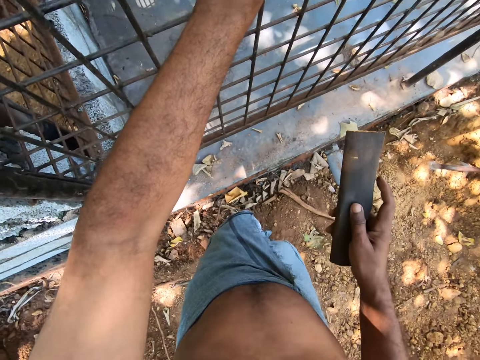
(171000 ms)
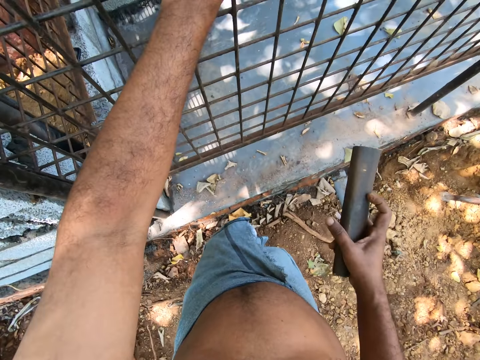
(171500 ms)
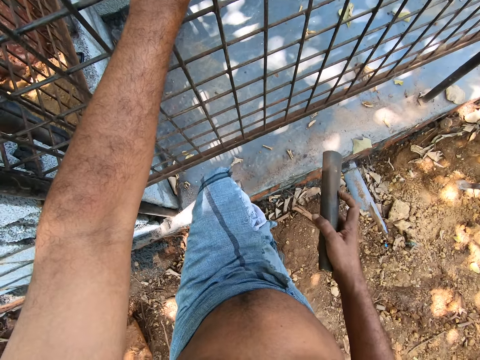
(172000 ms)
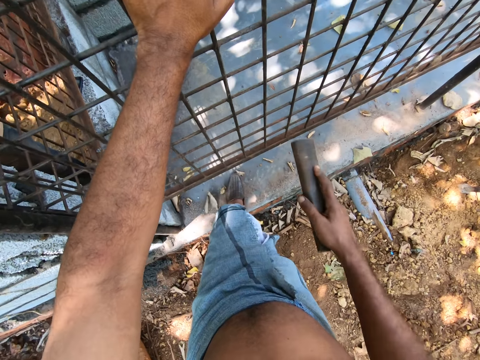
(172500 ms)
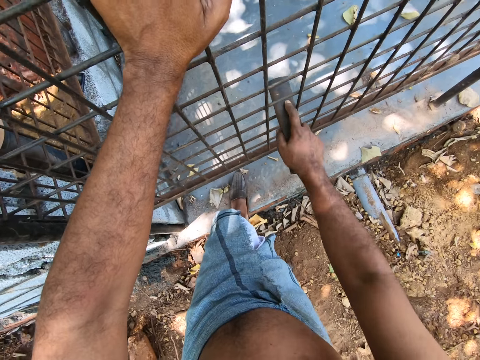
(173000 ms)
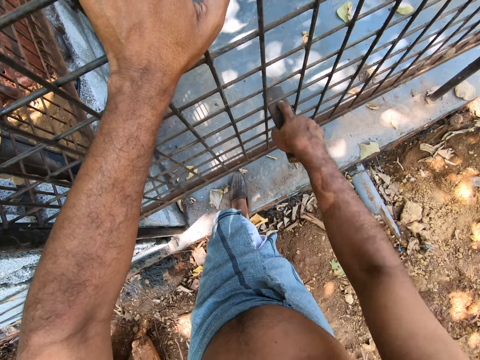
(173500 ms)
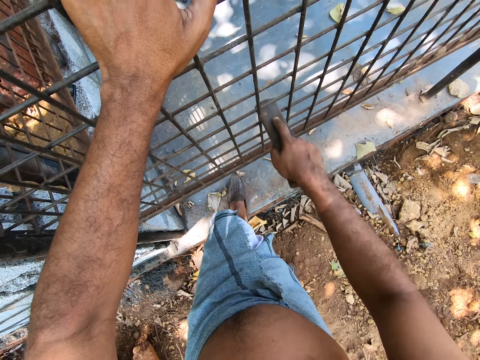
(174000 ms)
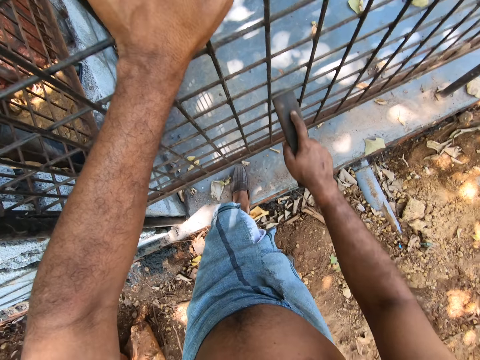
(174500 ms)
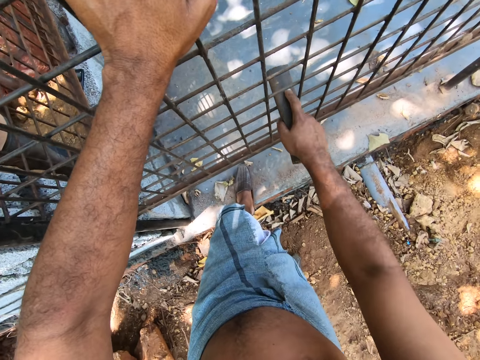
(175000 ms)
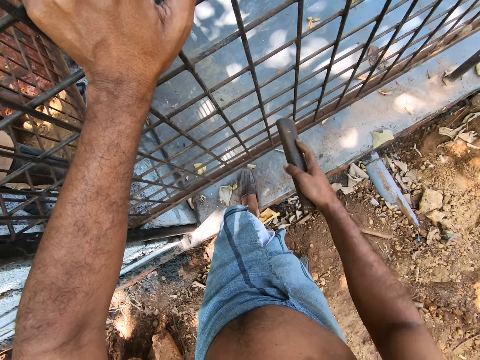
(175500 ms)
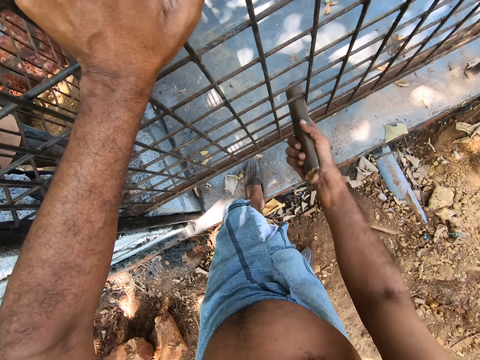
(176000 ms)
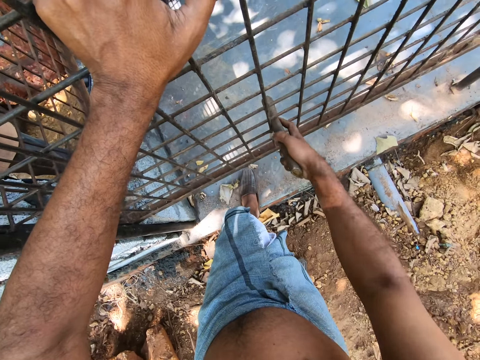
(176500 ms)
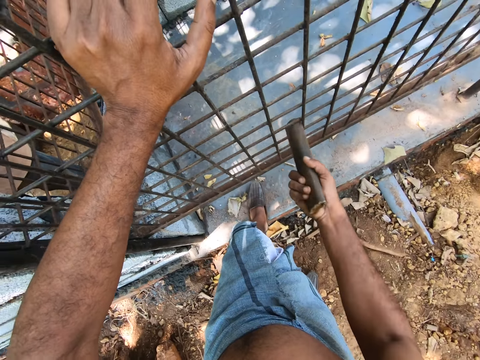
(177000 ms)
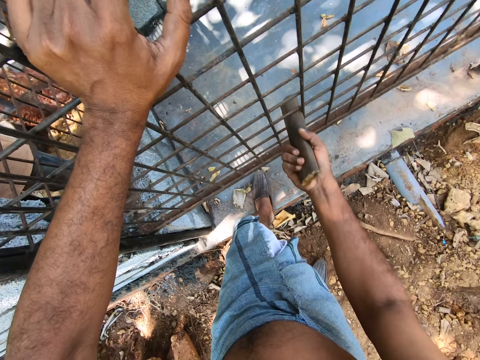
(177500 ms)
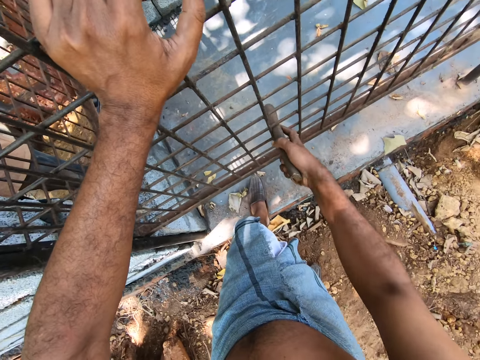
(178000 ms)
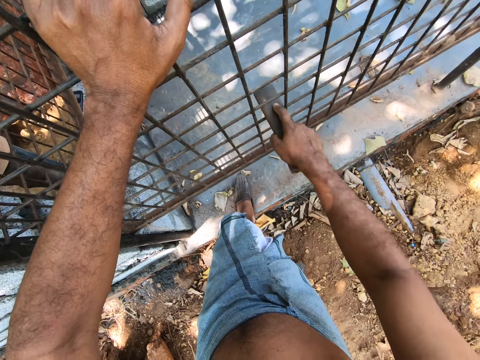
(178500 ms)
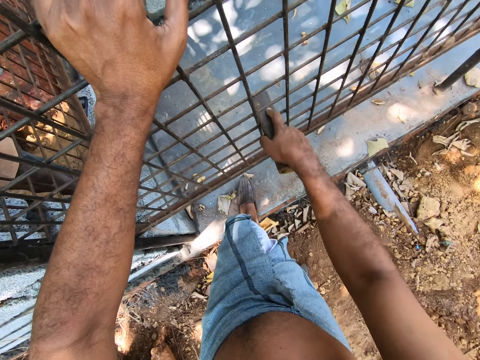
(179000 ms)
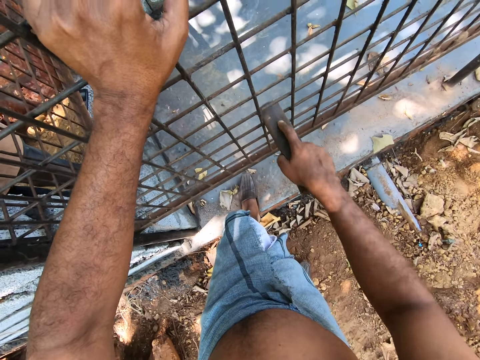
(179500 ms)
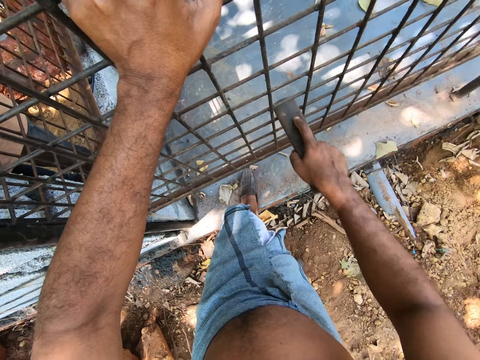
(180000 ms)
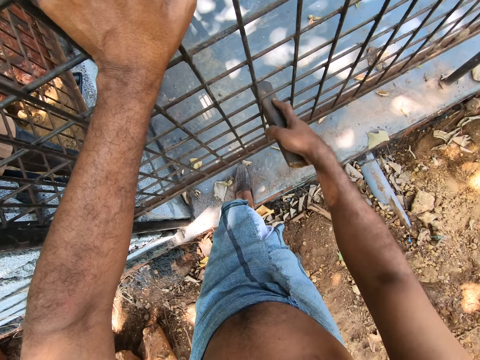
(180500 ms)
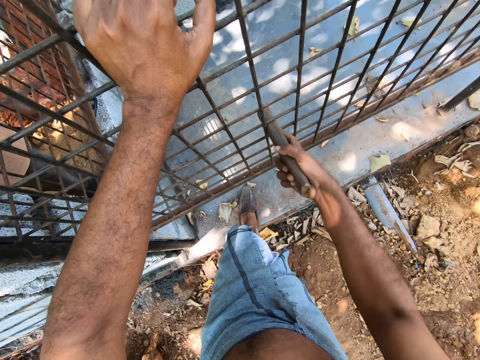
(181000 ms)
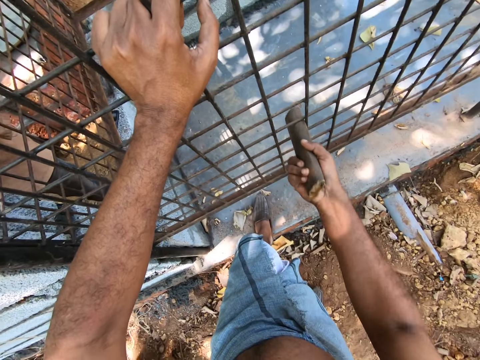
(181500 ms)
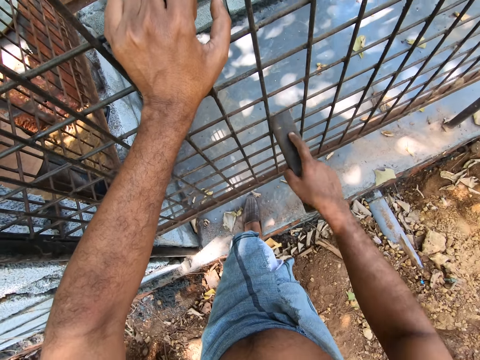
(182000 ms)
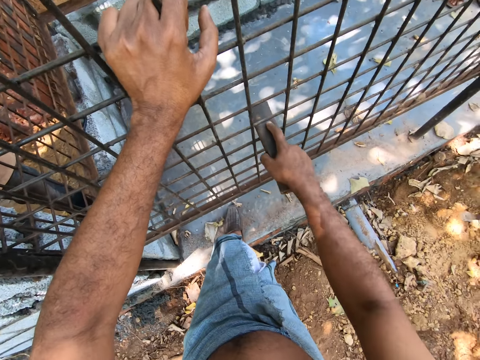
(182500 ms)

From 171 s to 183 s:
The camera wearer places his left foot on the pavement. He smooths the iron cage on the pavement with the sandpaper in his right hand.

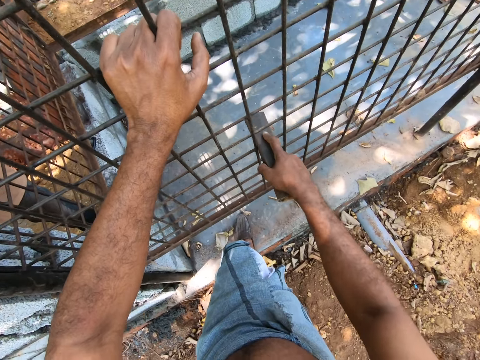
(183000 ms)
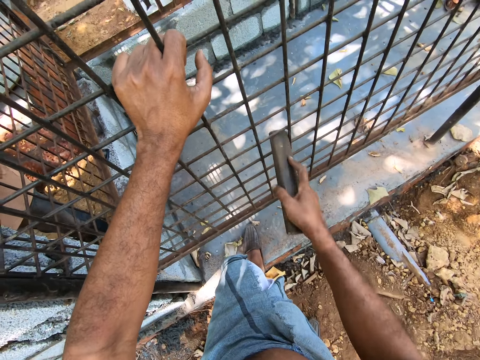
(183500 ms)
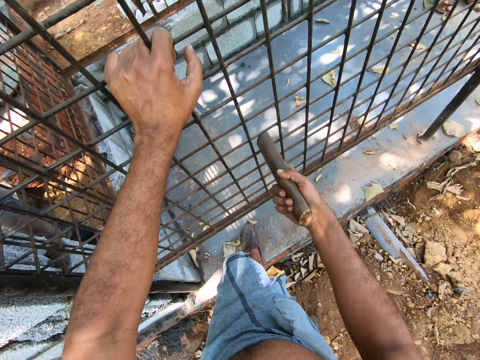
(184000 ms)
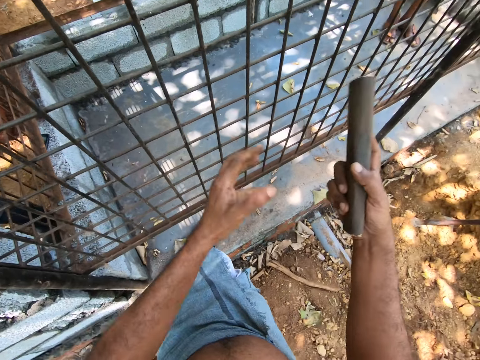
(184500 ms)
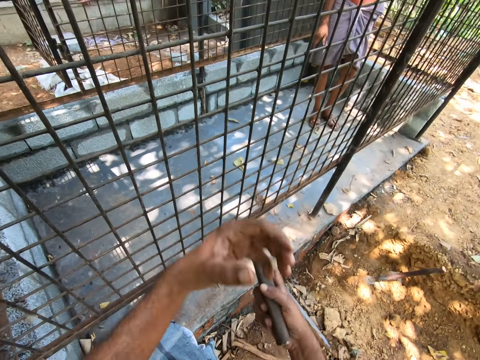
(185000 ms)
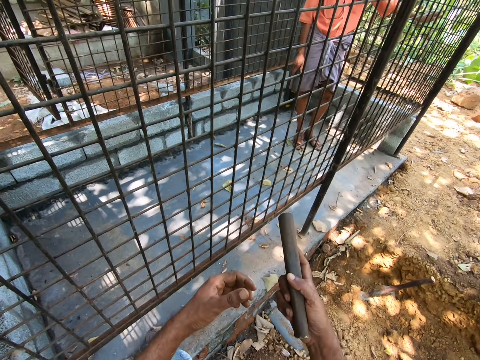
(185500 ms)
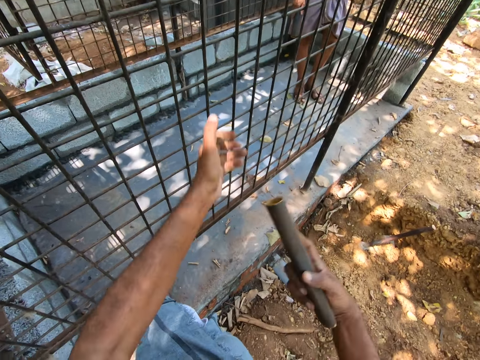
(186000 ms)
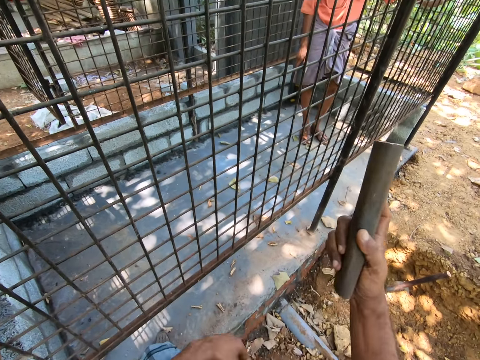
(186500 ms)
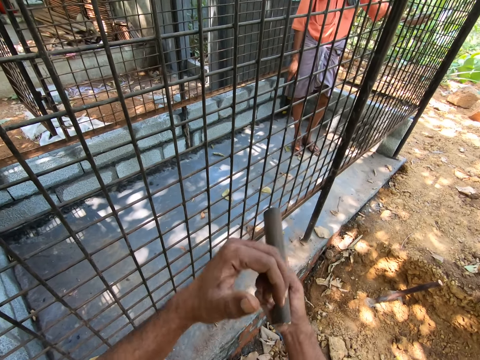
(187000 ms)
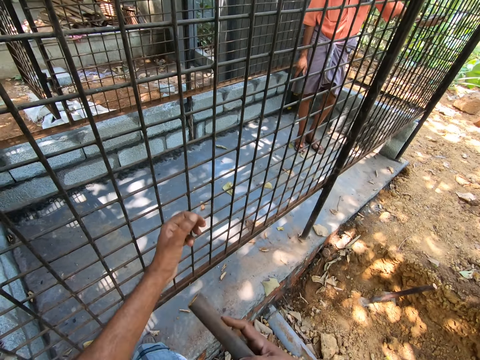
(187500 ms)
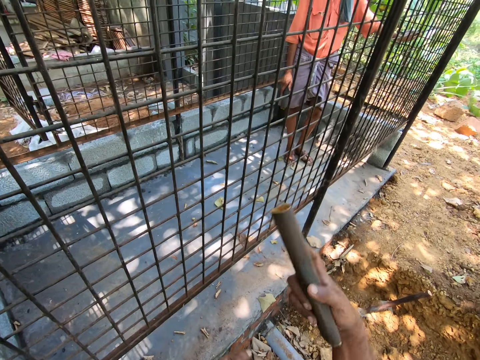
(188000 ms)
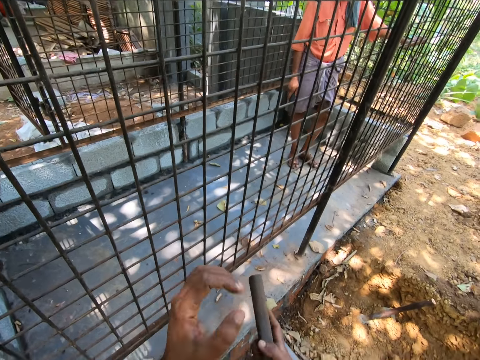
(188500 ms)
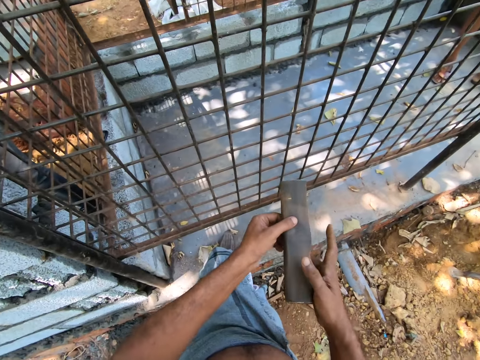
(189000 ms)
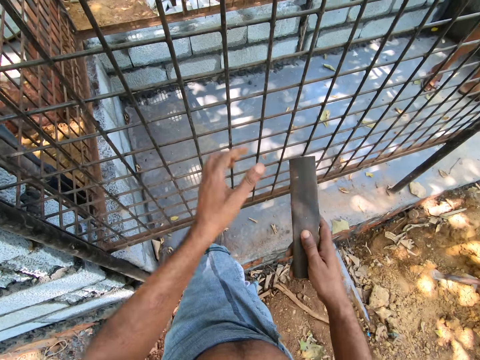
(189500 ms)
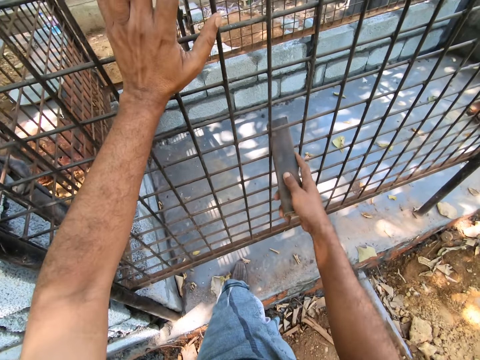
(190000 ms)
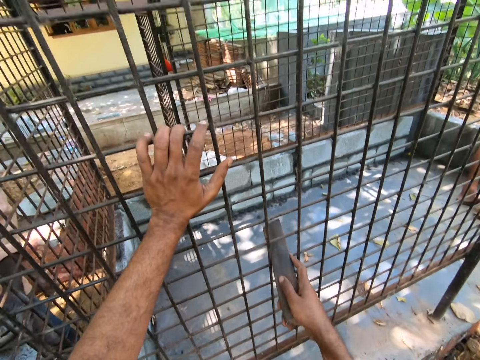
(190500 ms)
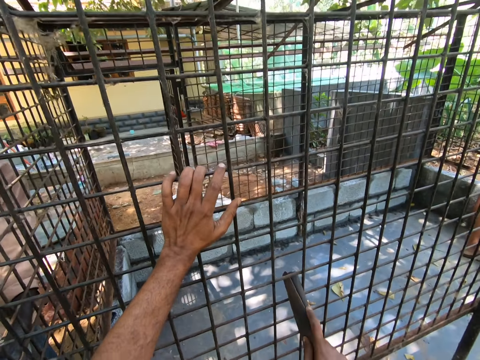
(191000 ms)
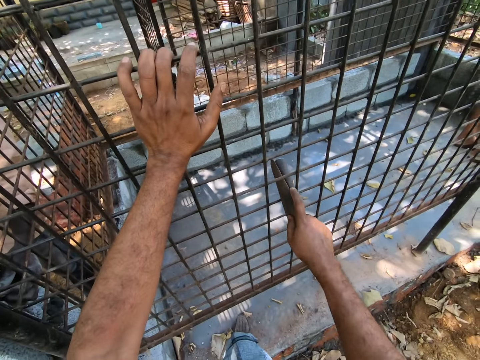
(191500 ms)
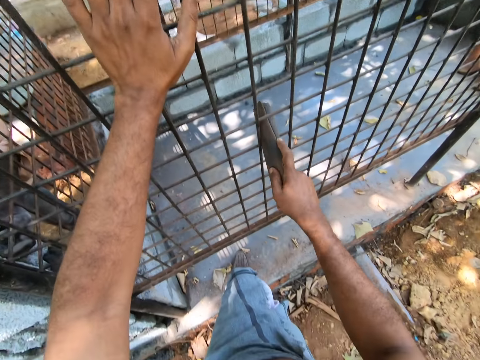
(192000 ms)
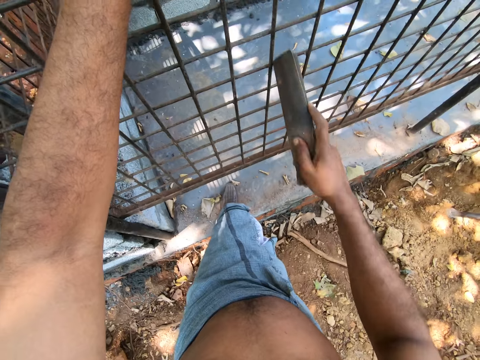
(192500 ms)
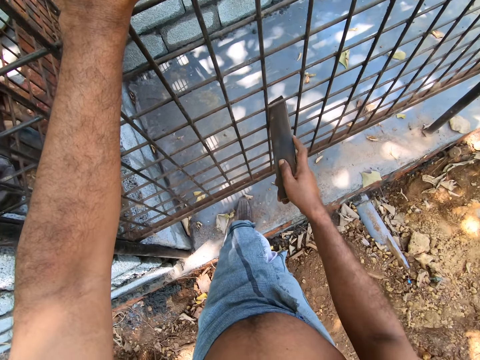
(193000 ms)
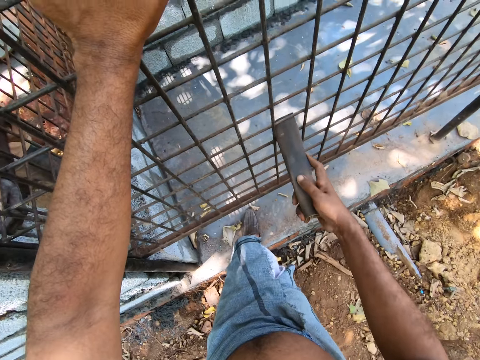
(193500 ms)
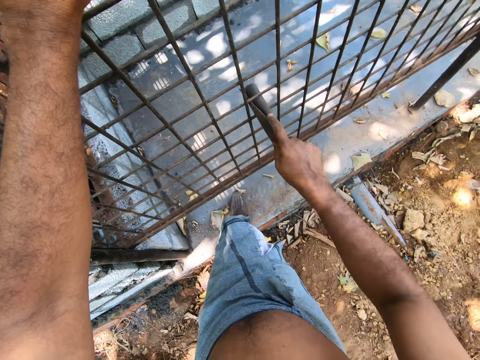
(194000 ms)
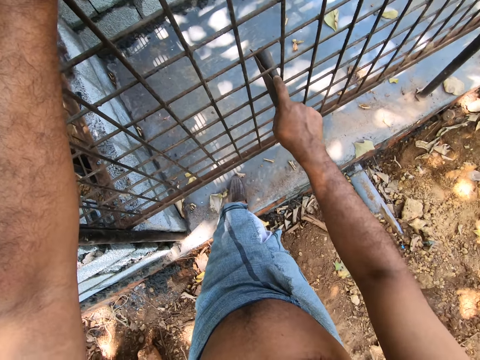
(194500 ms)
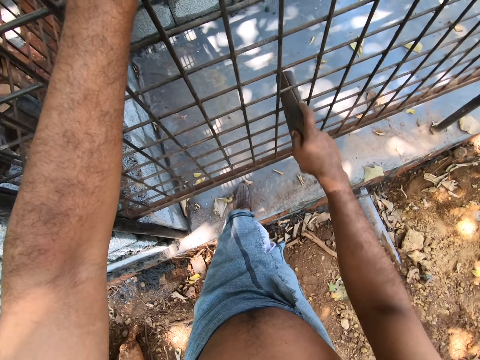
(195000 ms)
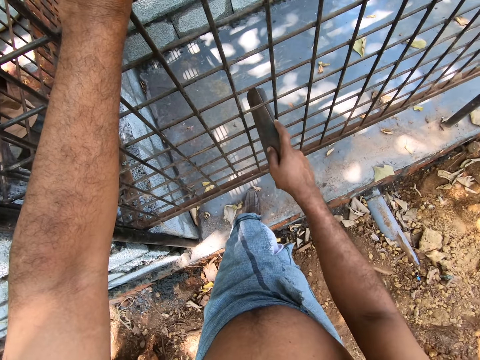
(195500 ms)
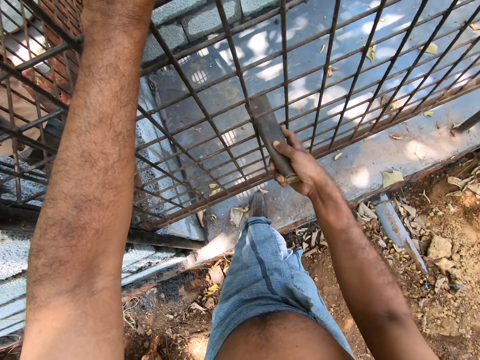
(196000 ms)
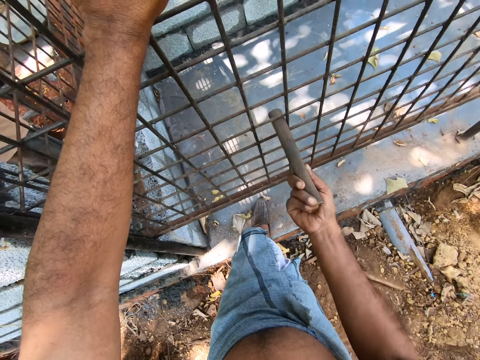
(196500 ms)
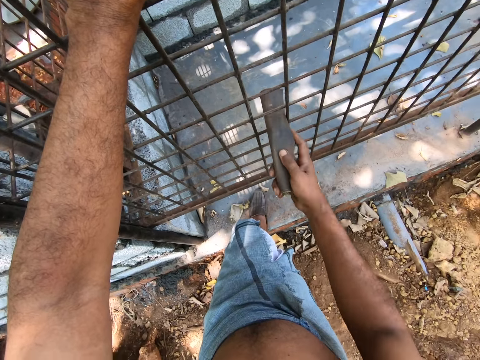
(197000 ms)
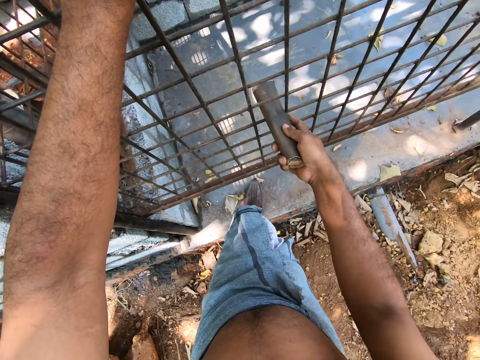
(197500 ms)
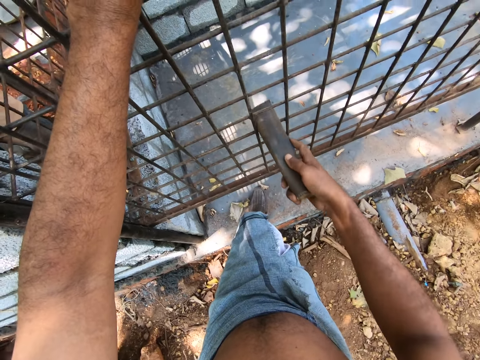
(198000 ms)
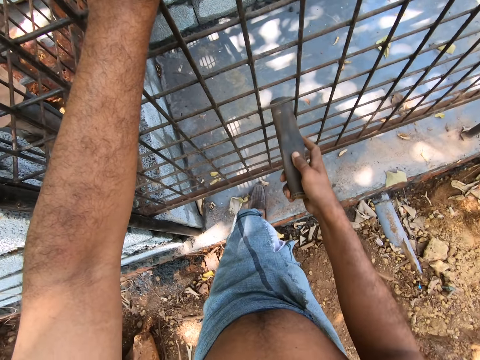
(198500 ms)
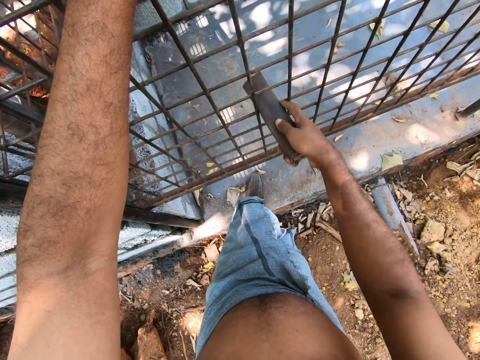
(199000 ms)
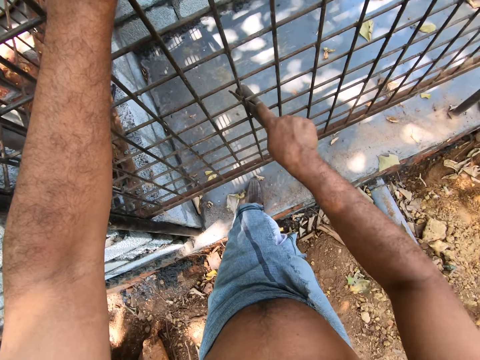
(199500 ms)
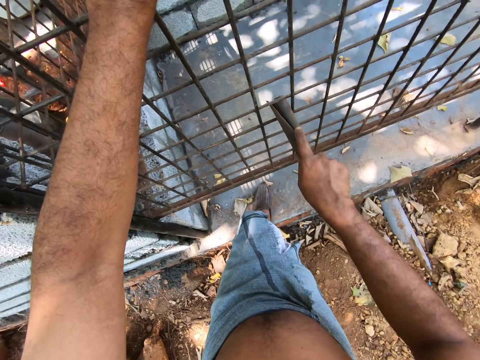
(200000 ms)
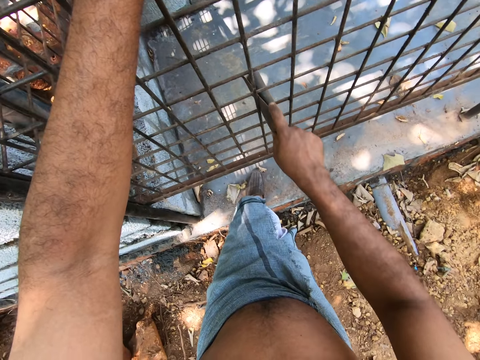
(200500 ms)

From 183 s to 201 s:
The camera wearer makes hand gestures with his hands. He talks to a man. He adjusts the sandpaper with his hands. He looks around. He smooths the iron cage on the pavement with the sandpaper in his right hand. He places his left hand on the iron cage on the pavement.
